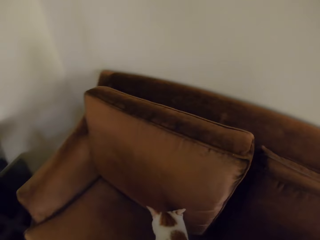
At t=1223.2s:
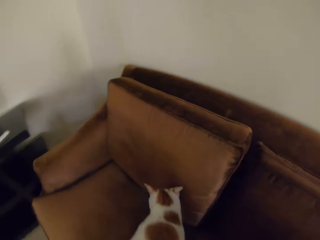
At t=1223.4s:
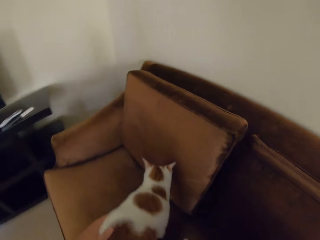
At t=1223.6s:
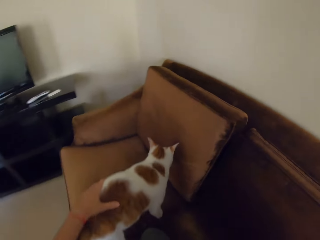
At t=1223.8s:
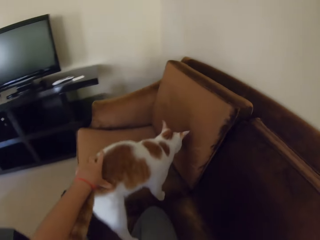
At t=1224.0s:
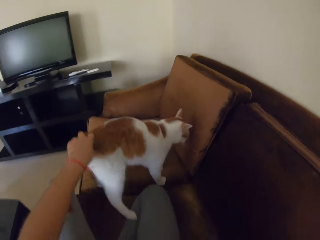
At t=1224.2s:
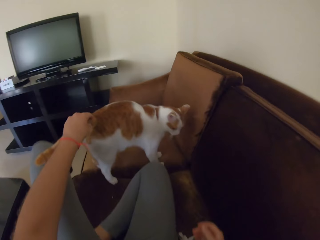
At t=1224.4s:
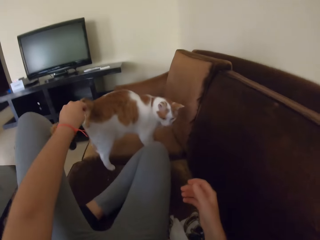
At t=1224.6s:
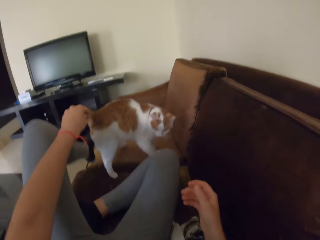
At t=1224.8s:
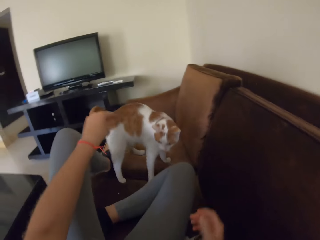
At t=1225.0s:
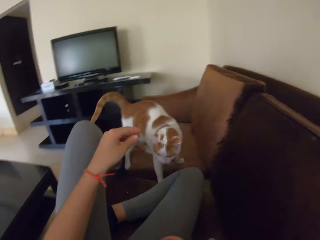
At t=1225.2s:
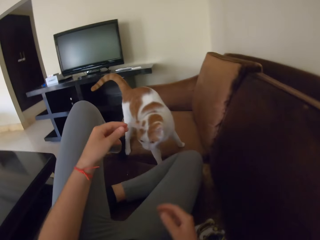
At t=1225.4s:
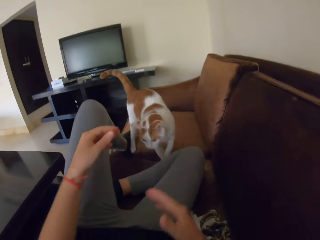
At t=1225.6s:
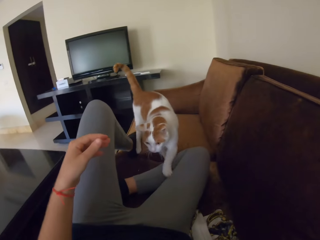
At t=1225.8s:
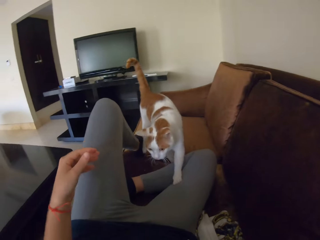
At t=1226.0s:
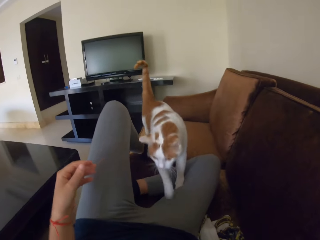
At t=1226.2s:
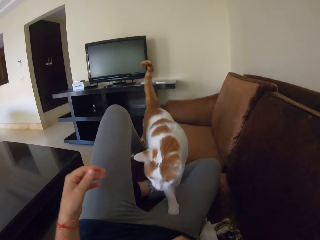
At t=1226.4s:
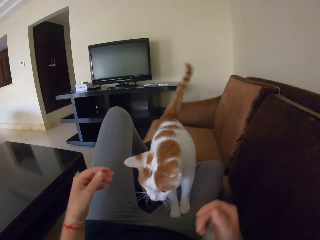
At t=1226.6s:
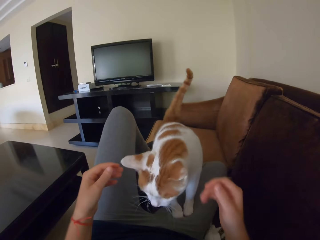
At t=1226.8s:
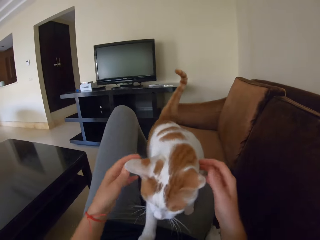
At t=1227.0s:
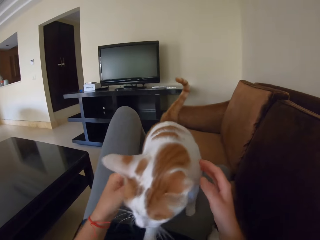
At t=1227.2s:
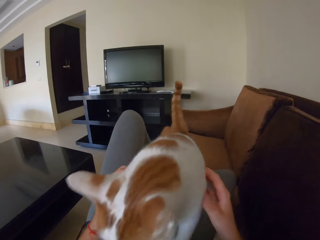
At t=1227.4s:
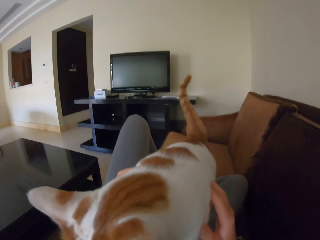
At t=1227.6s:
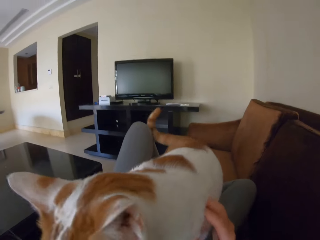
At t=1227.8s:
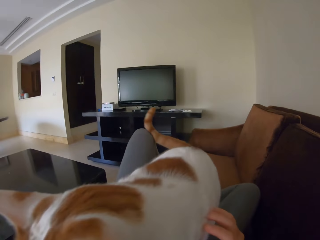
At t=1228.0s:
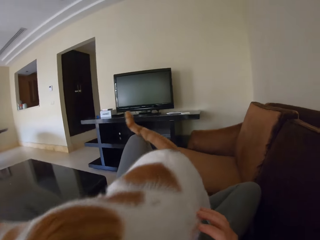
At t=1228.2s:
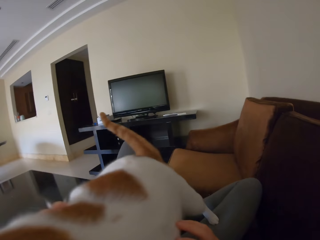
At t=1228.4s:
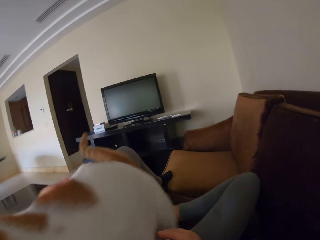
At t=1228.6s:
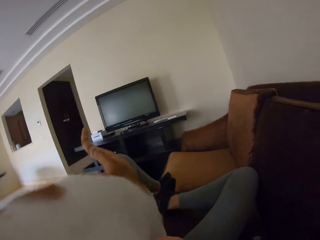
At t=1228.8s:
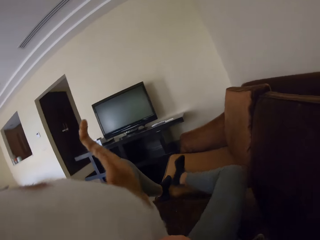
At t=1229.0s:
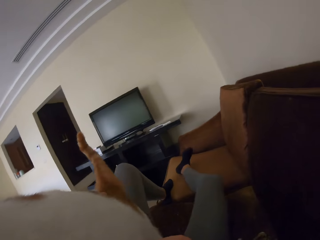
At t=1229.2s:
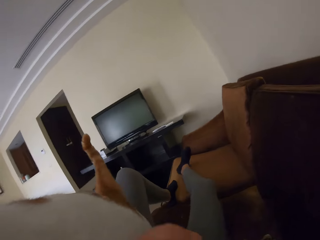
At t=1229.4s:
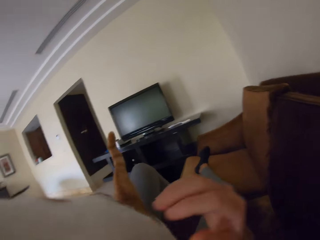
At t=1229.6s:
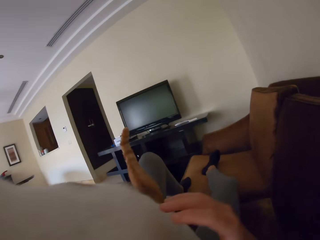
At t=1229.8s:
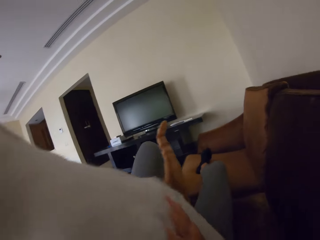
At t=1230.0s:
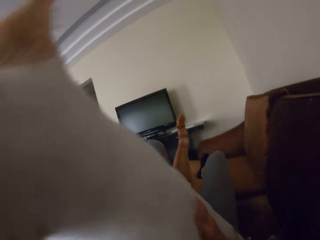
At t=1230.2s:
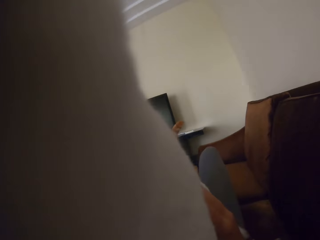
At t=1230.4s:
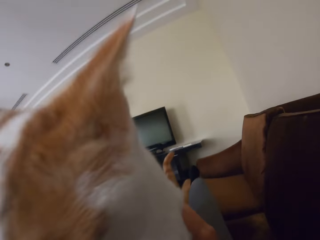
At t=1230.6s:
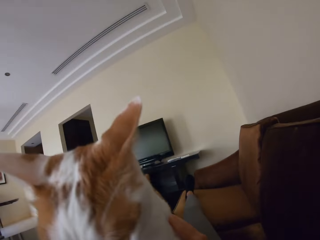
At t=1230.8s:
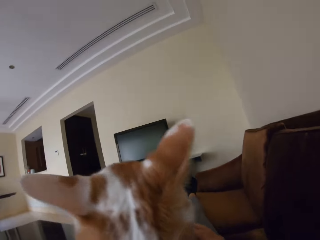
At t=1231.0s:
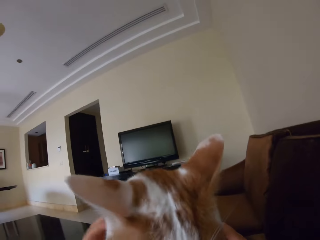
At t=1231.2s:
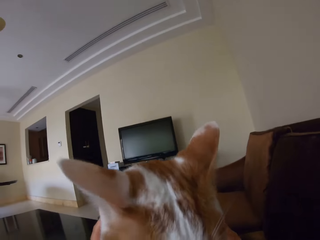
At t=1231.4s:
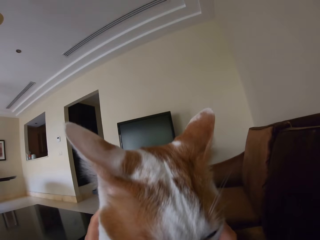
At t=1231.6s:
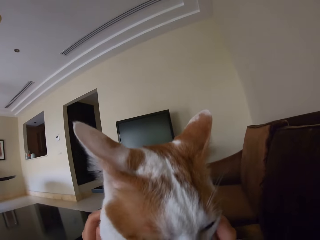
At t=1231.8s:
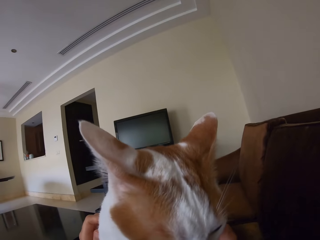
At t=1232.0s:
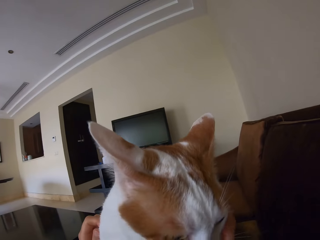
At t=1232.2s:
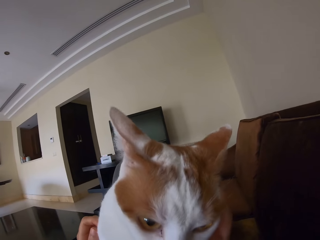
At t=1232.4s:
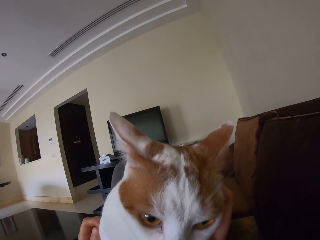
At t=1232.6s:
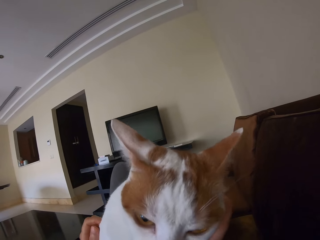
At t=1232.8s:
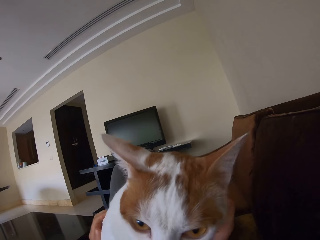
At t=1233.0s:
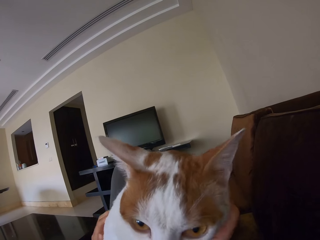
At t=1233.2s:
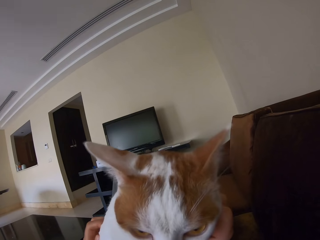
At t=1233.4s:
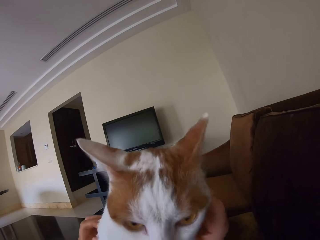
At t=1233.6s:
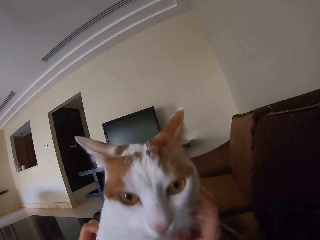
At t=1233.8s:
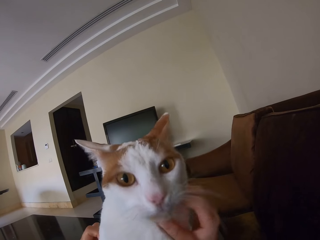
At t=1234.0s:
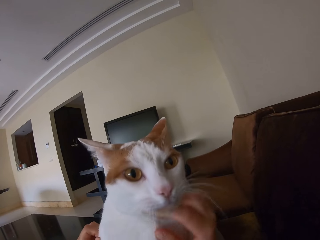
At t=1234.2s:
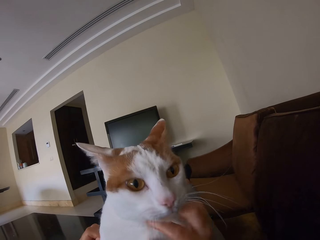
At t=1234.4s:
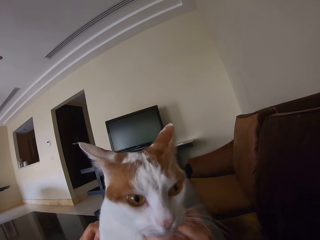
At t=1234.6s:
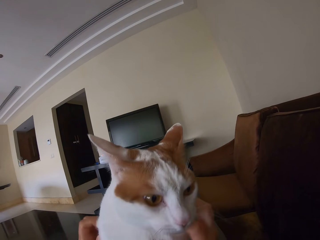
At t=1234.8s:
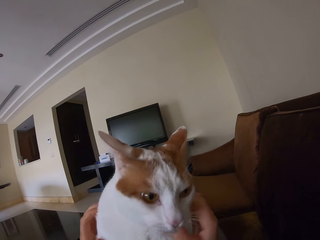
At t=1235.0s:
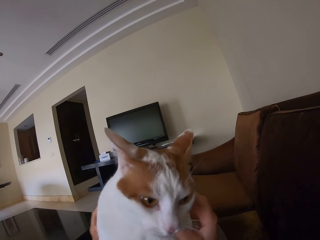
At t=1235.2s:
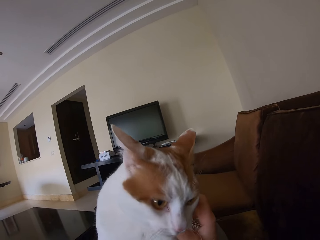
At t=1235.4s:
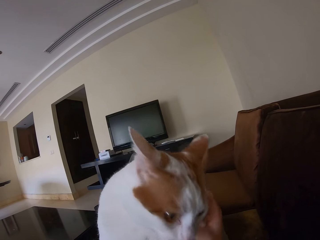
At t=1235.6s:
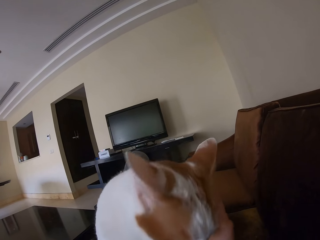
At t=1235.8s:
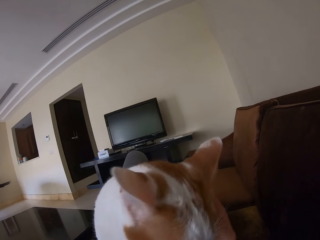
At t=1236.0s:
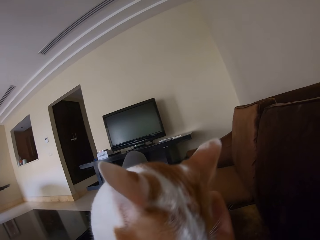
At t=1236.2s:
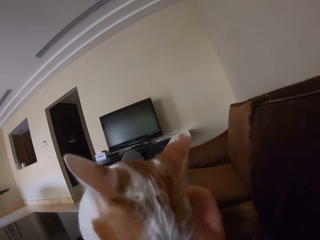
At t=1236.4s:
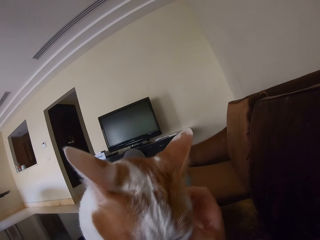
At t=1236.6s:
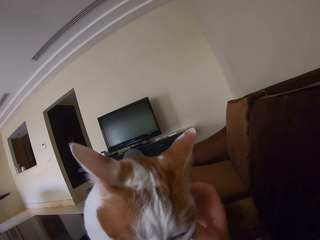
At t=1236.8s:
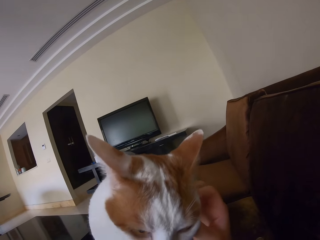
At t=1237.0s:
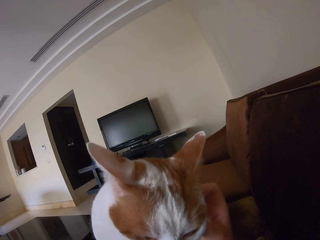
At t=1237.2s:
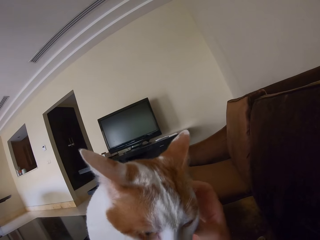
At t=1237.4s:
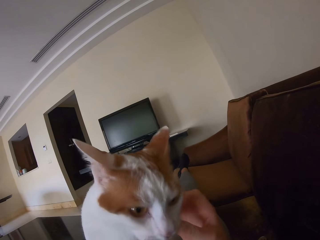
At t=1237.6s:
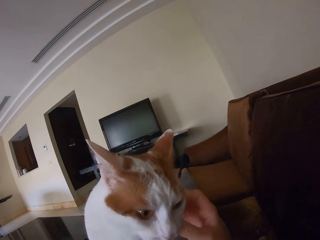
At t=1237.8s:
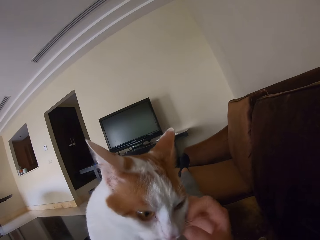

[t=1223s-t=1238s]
The camera wearer puts a cat on the sofa. They sit down on the sofa. They hold the cat, lay down on the sofa. They pet the cat on the sofa. They touch the cat.

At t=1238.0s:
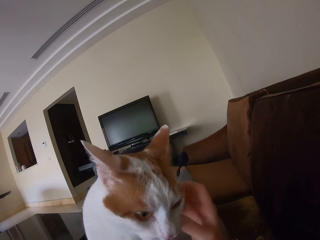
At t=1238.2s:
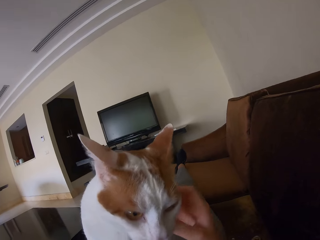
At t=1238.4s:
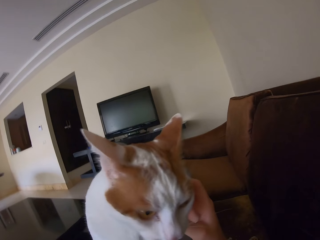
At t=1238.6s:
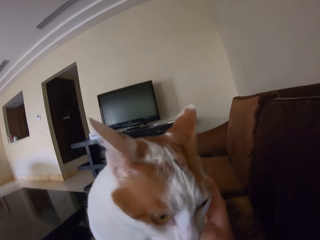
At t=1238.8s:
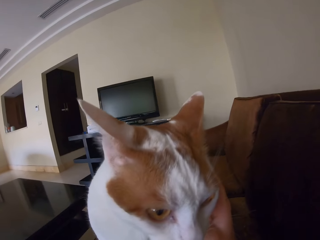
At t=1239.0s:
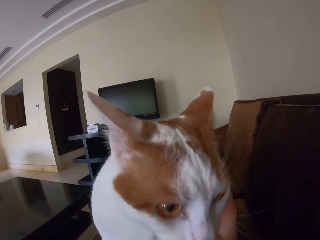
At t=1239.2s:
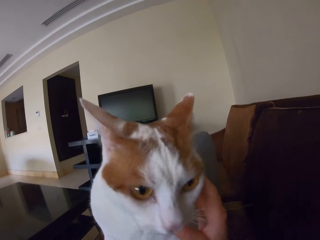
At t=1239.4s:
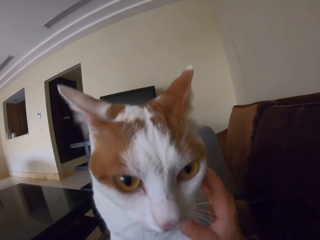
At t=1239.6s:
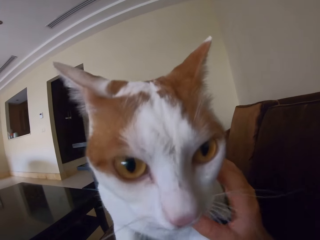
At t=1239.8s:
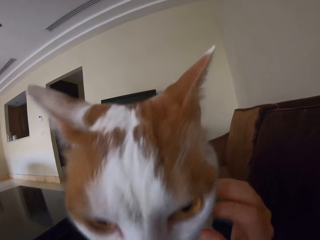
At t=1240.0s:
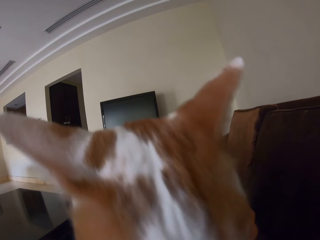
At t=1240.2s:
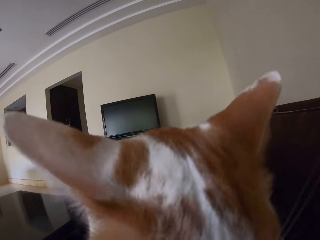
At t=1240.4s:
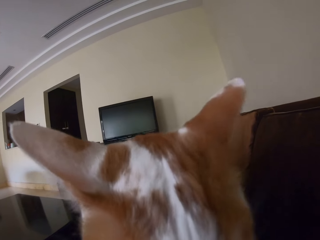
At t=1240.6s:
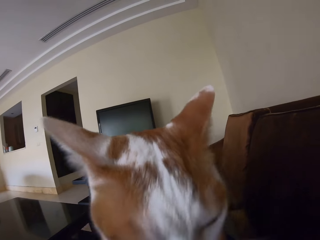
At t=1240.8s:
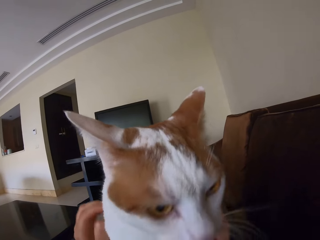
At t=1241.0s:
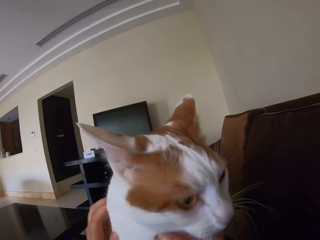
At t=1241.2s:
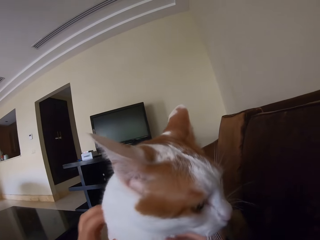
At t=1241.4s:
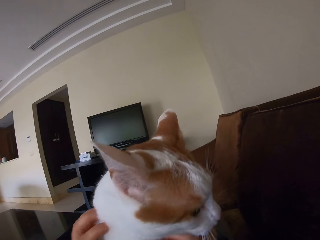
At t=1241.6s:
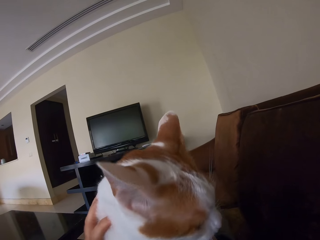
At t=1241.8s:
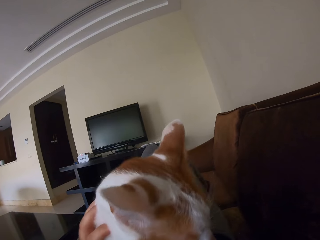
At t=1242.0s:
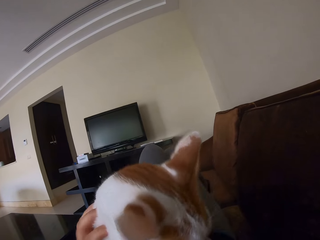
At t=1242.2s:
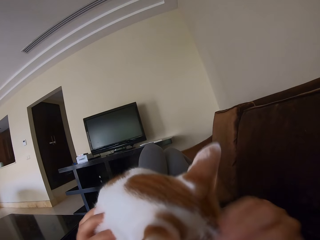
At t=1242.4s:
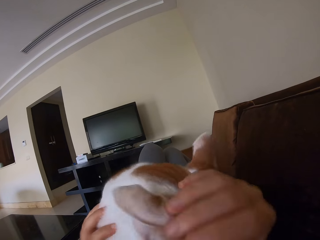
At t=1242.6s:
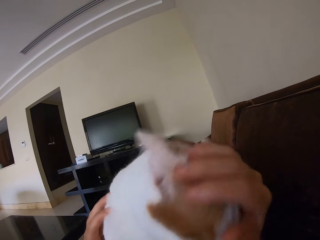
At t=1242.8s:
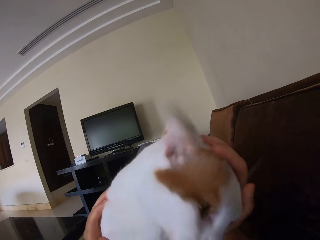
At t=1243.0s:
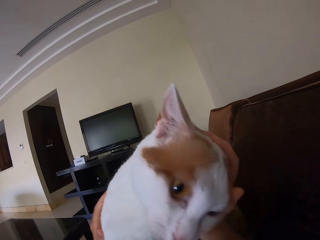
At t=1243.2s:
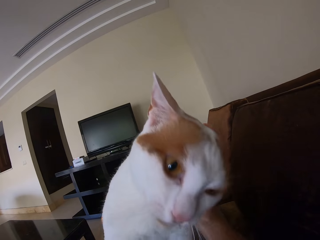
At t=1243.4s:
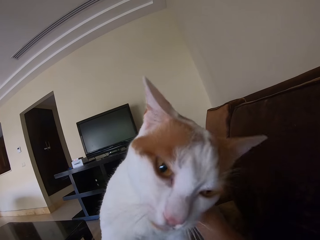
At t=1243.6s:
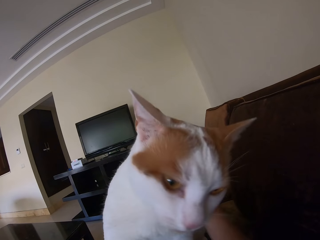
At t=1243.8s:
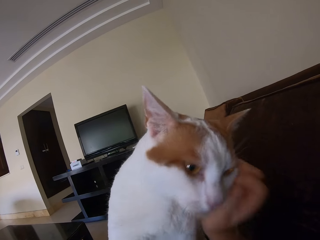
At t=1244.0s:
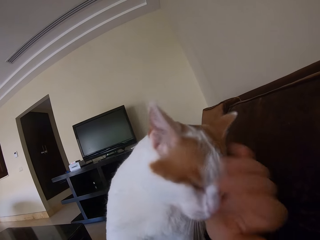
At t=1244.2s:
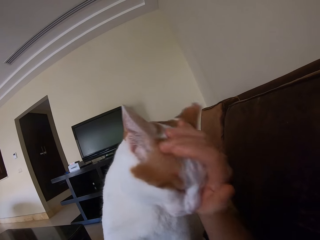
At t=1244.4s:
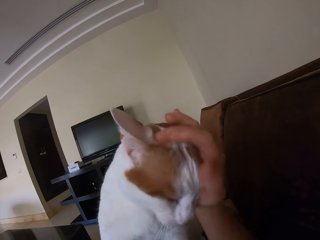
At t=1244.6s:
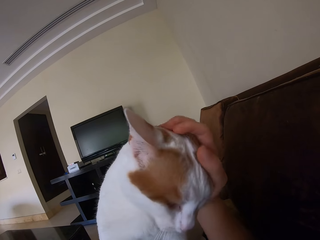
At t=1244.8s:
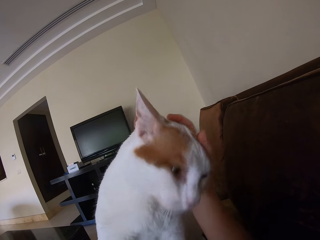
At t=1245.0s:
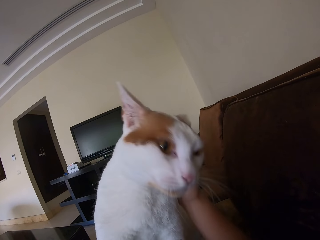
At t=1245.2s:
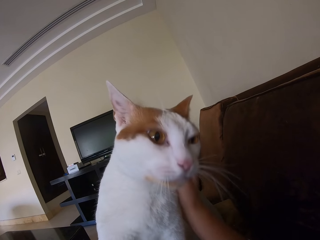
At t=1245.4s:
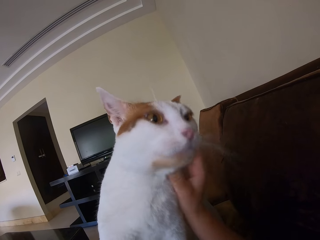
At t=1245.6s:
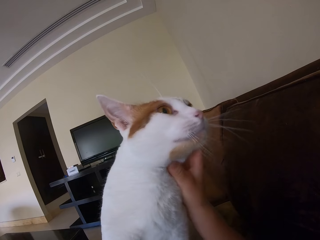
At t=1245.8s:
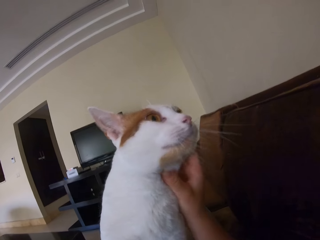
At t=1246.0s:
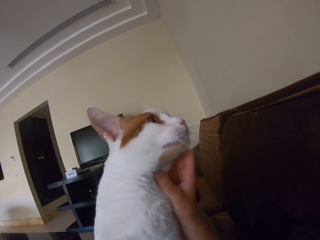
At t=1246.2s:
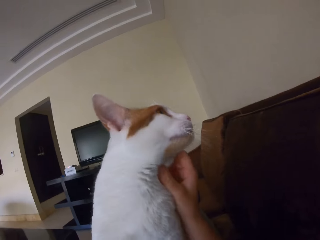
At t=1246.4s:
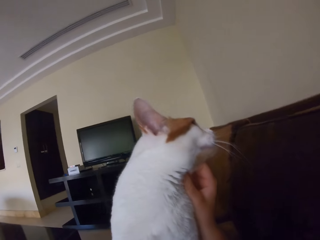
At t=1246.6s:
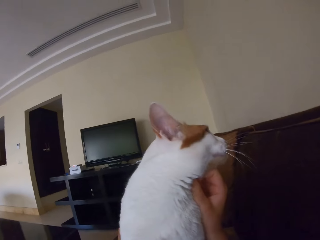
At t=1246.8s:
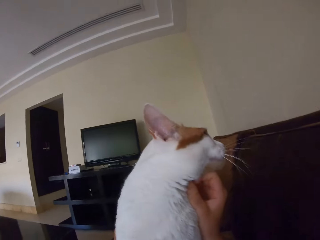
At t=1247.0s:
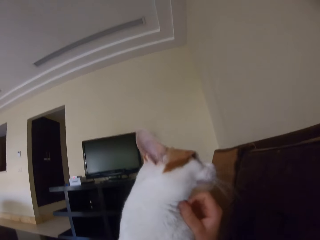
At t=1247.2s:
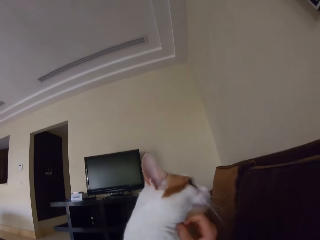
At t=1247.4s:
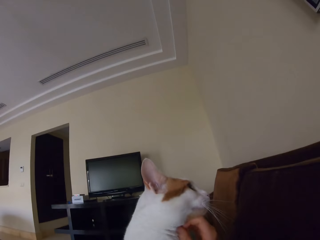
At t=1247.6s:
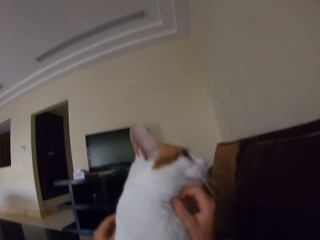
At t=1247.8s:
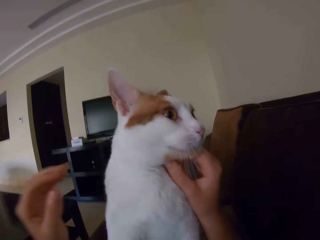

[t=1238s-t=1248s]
The camera wearer touches a cat. They touch the cat again.
